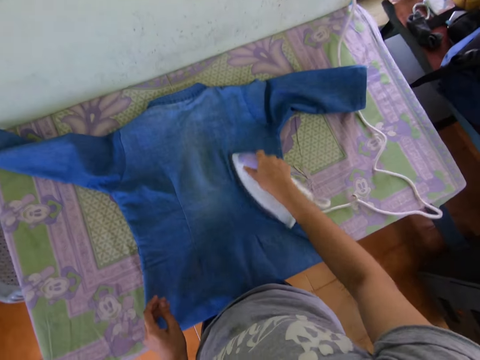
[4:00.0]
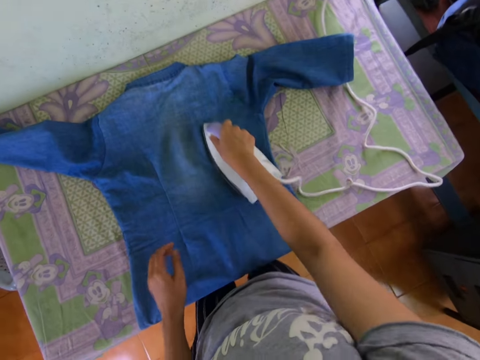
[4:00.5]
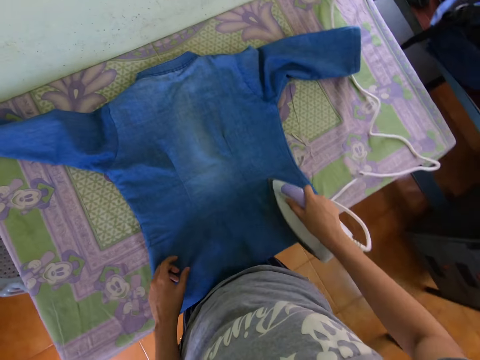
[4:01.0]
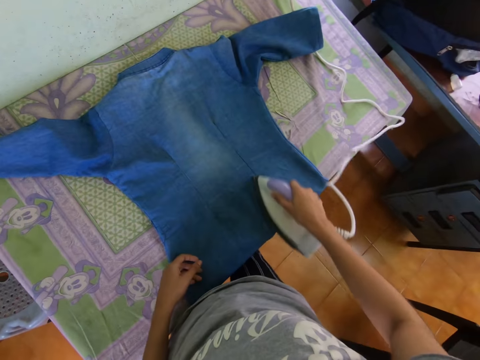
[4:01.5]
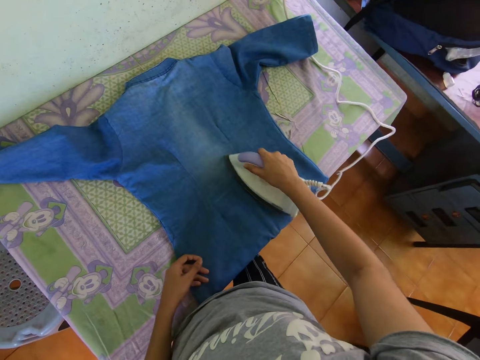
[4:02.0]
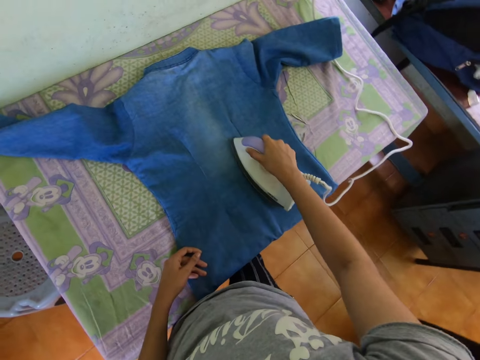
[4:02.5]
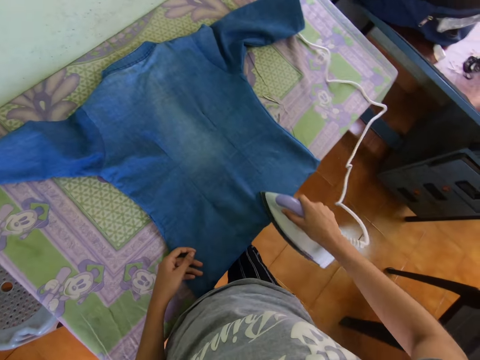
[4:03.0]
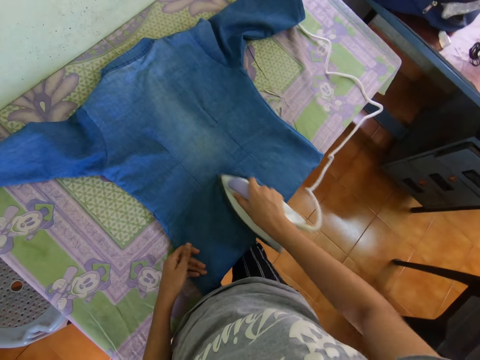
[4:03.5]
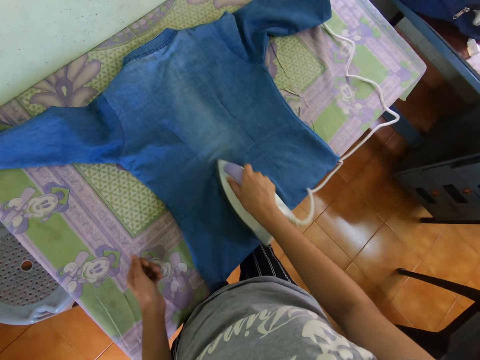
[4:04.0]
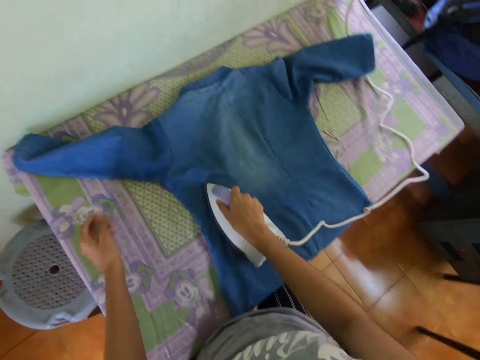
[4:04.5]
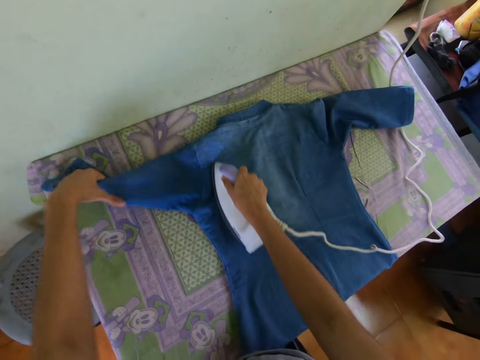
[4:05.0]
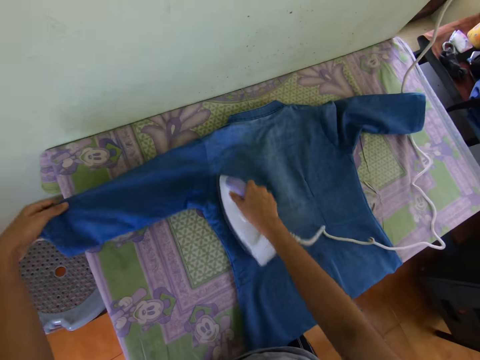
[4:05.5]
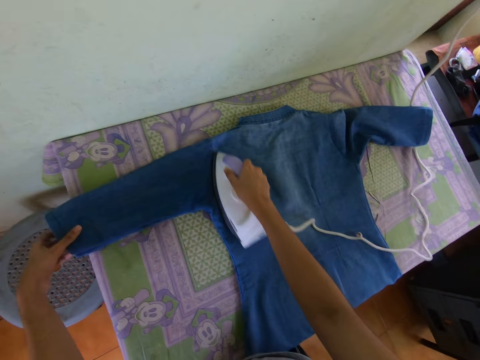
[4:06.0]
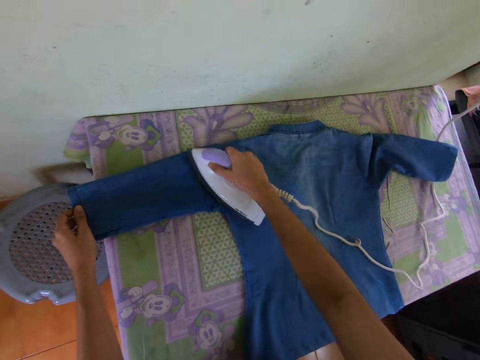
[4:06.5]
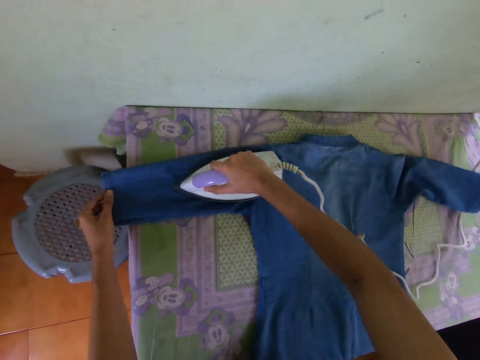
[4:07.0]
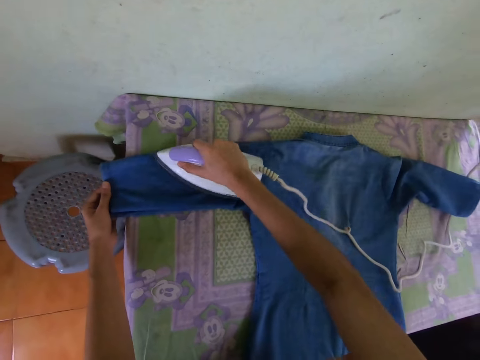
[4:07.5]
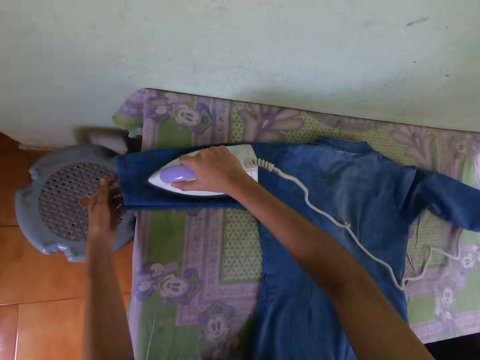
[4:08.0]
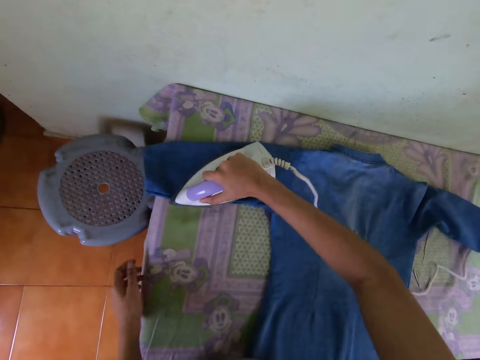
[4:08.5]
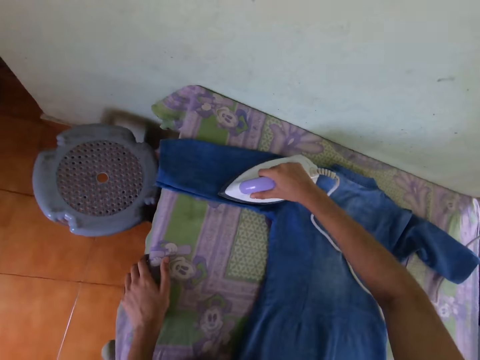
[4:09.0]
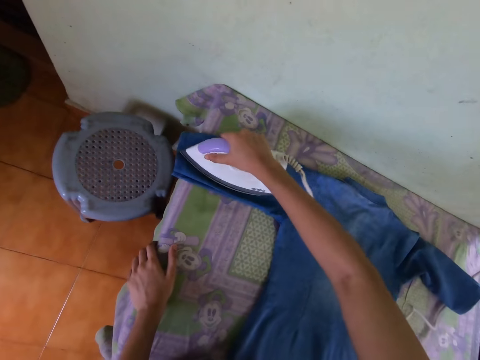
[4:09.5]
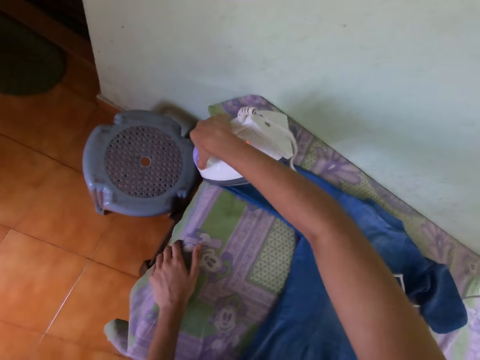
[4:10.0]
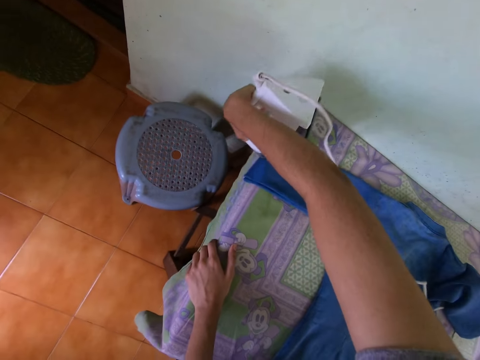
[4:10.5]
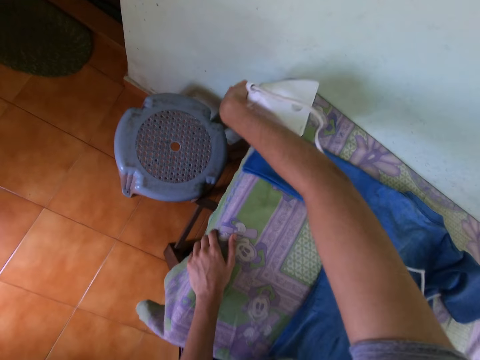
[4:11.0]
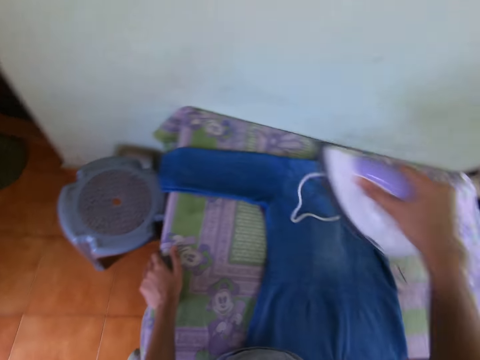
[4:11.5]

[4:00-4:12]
The camera wearer holds the shirt sleeve with the left hand. They iron the shirt with the electric iron in the right hand.

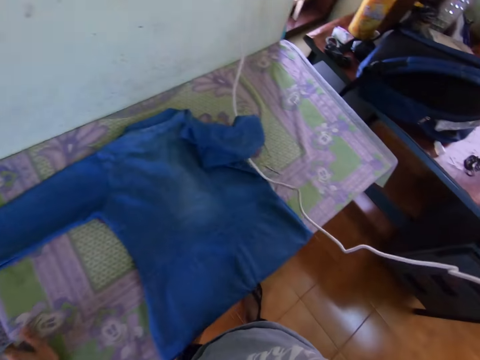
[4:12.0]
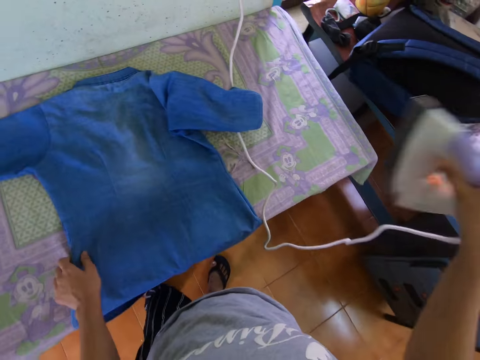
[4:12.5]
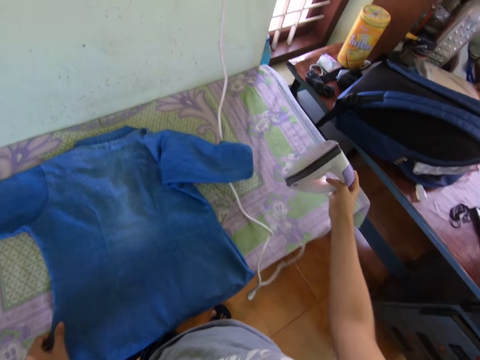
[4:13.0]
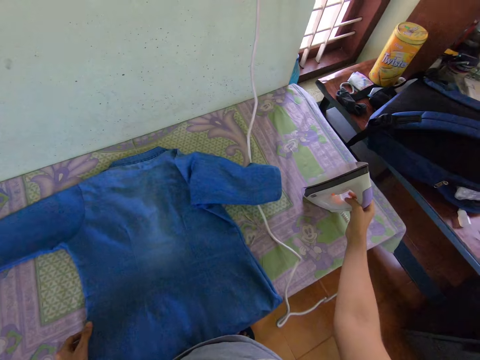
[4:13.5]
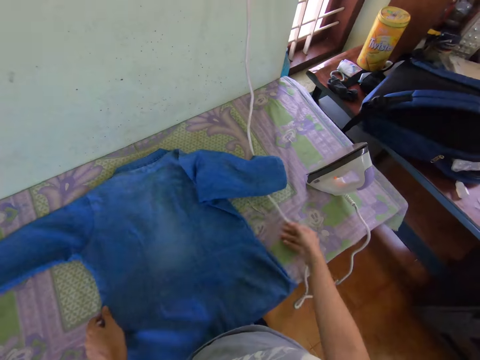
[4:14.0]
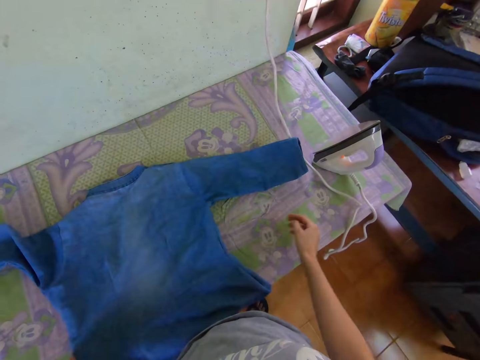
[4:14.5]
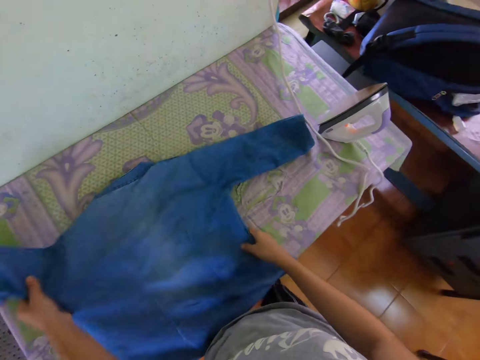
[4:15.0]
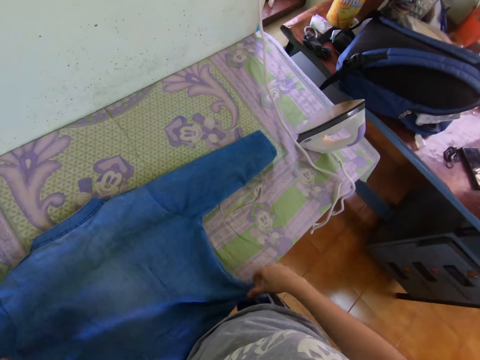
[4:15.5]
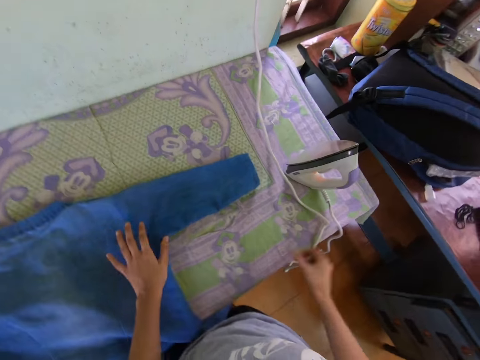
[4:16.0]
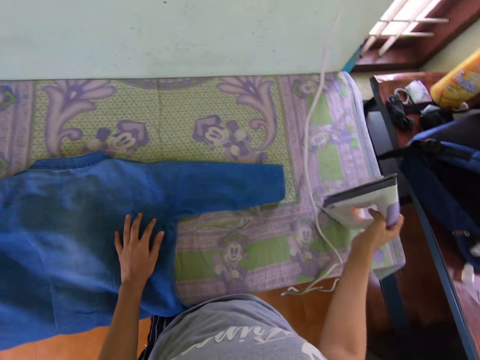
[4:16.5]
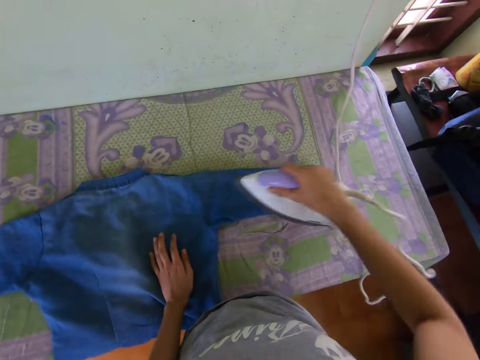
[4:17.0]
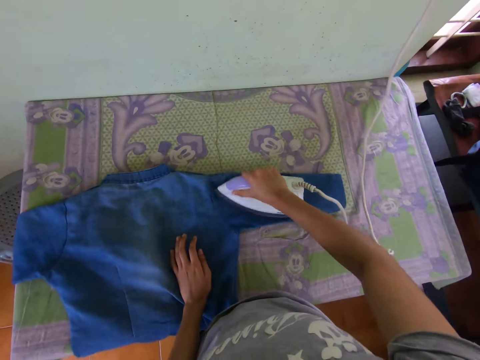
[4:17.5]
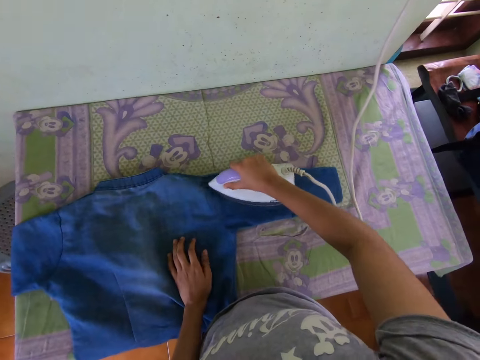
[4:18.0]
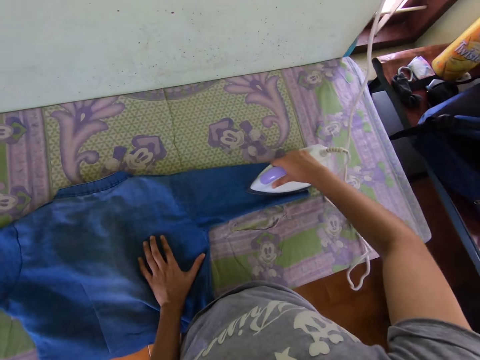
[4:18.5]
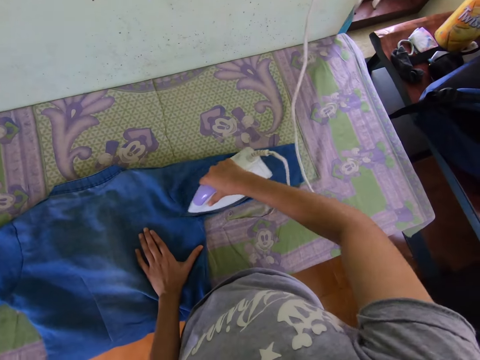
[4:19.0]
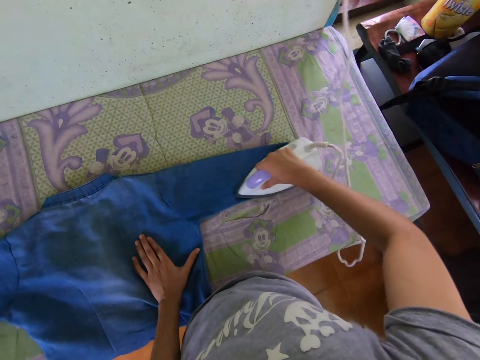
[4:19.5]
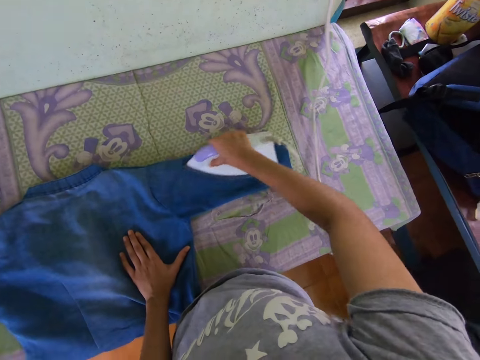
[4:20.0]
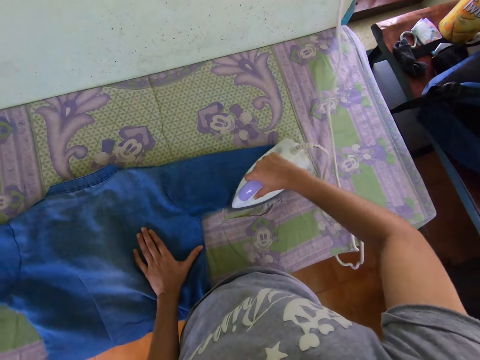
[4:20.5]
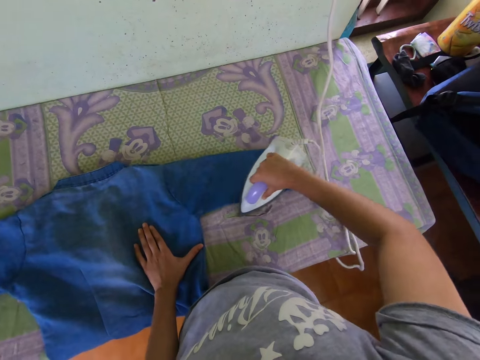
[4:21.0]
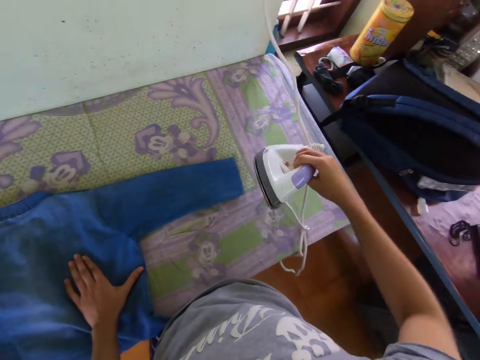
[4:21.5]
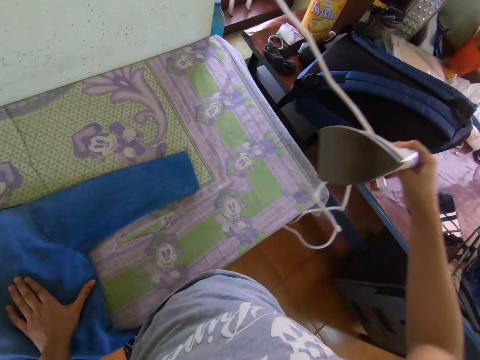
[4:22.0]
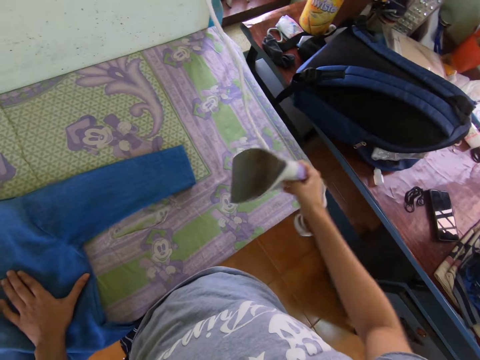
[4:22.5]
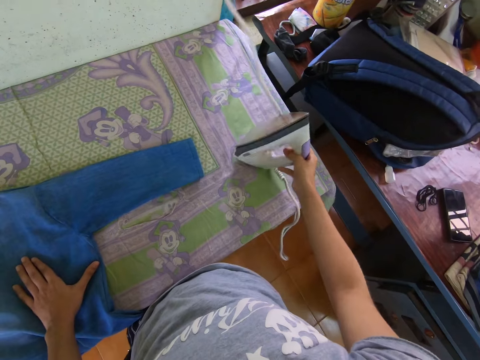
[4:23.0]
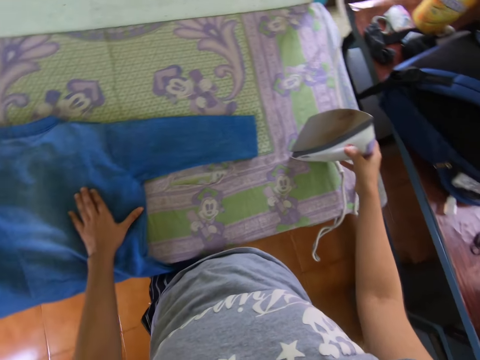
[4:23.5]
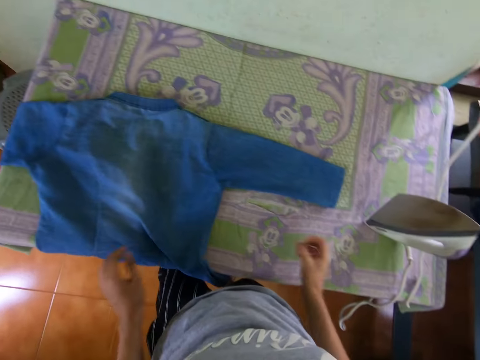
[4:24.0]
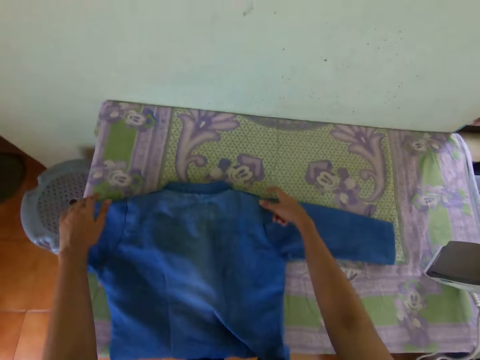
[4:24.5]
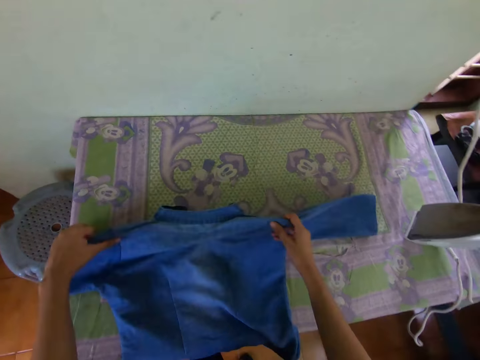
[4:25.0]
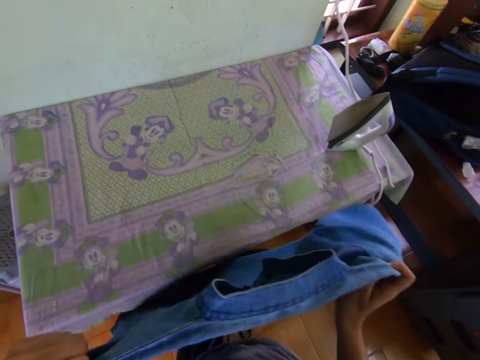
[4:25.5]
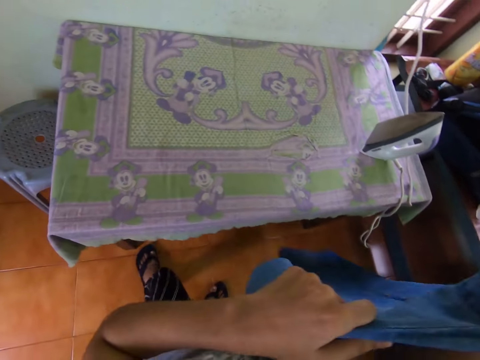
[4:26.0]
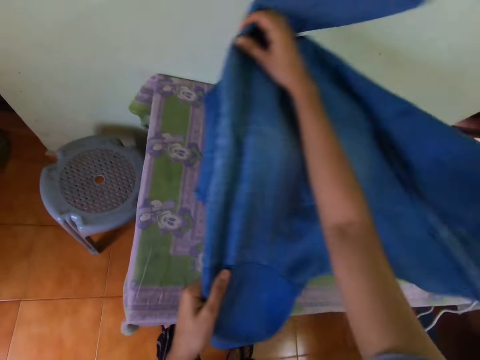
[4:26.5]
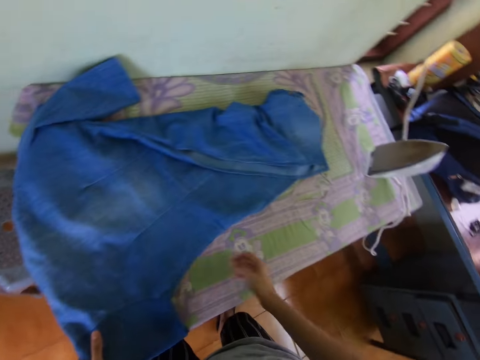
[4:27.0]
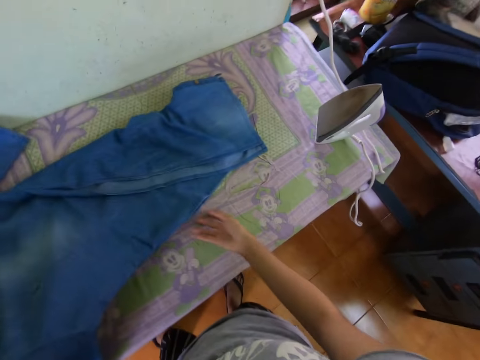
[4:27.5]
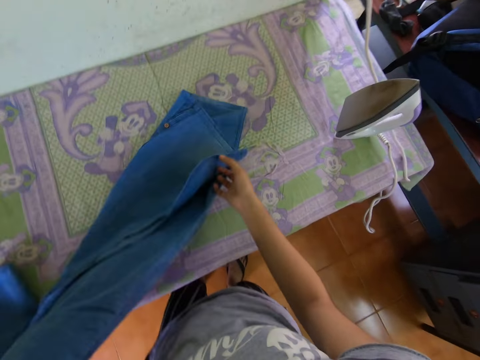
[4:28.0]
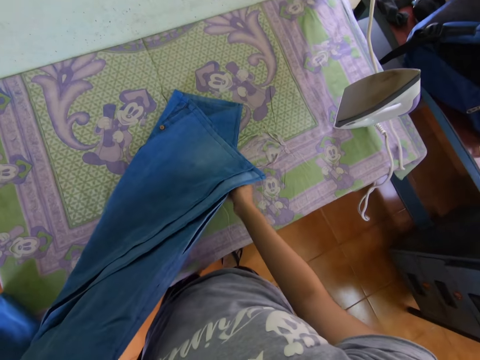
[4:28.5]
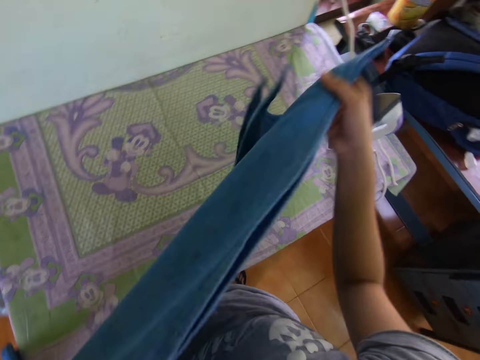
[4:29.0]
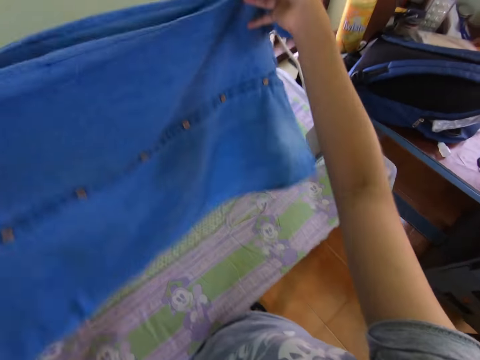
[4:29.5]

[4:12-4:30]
The camera wearer lifts the iron box. They place the electric iron on the table with the right hand. They move the cloth. They move the electric iron cable with the right hand. They pick up the electric iron on the table with the right hand. They iron the shirt with the electric iron in the right hand. They lift the iron box. They place the electric iron on the table with the right hand. They pick up the shirt on the table with both hands. They place the shirt on the table with both hands.
